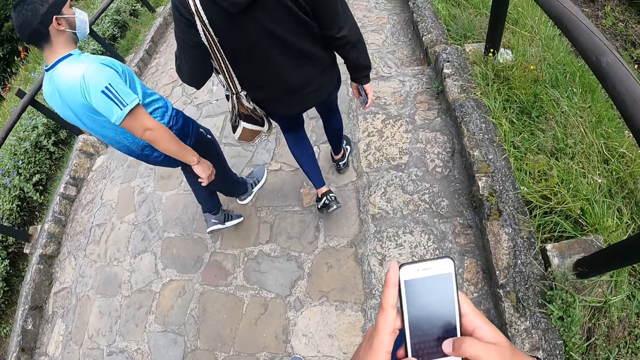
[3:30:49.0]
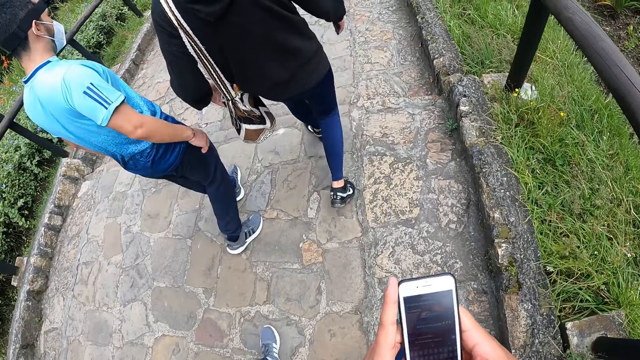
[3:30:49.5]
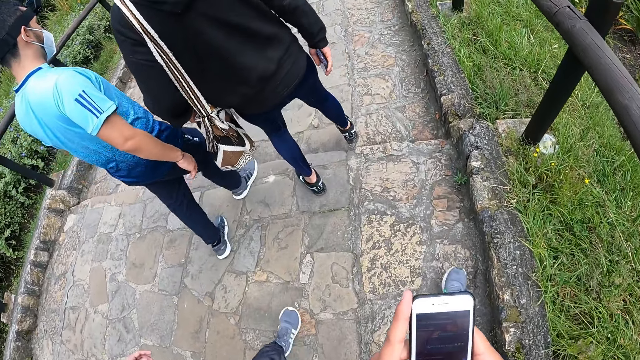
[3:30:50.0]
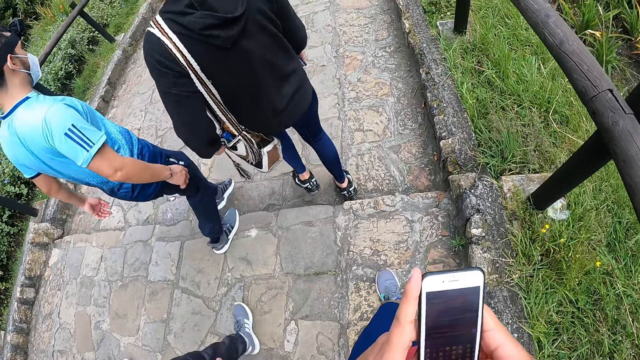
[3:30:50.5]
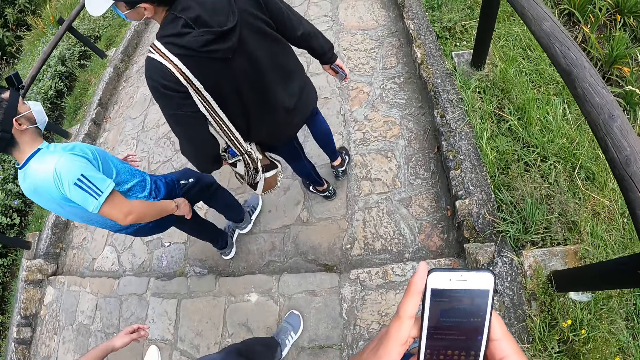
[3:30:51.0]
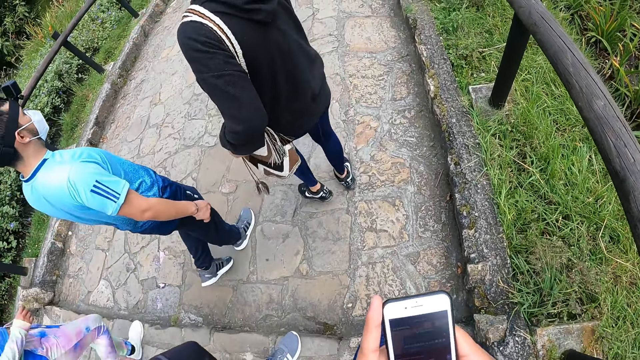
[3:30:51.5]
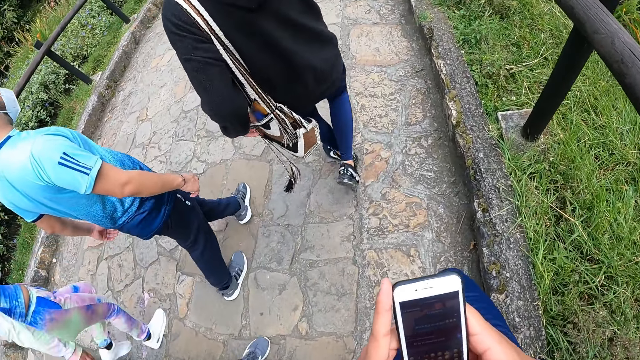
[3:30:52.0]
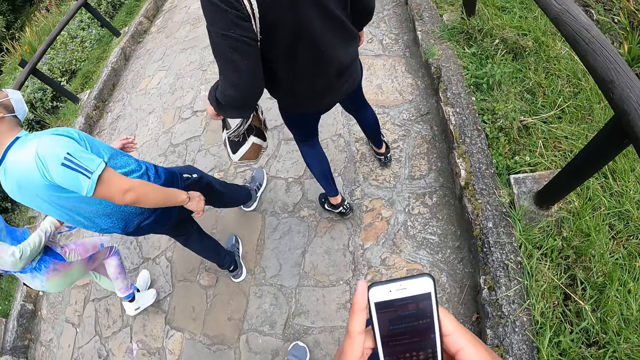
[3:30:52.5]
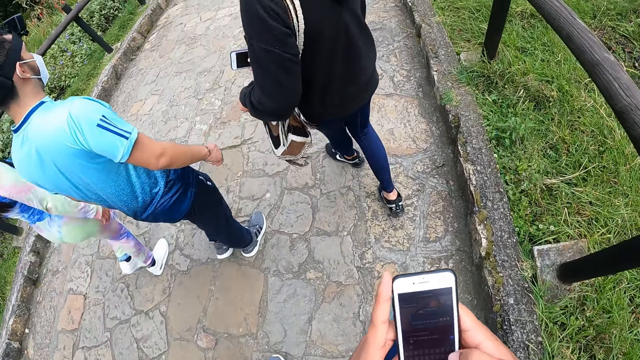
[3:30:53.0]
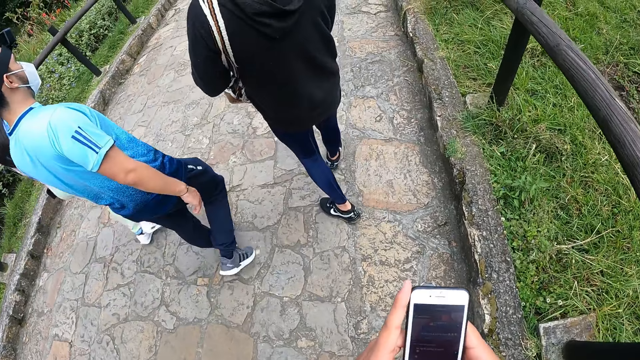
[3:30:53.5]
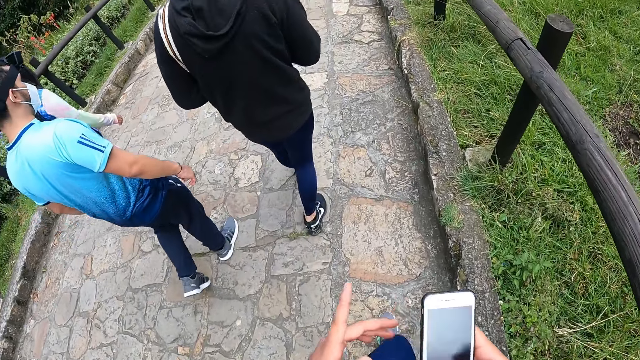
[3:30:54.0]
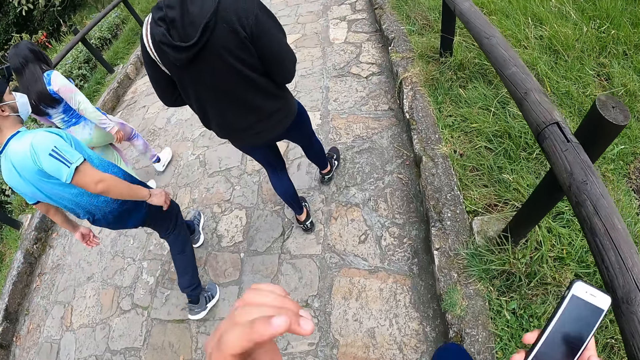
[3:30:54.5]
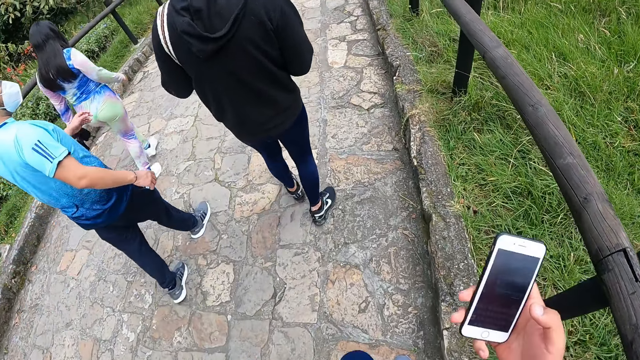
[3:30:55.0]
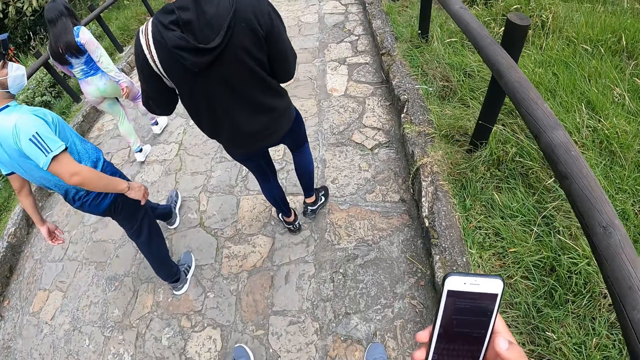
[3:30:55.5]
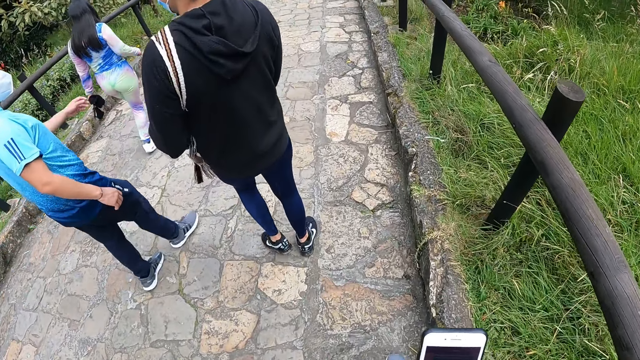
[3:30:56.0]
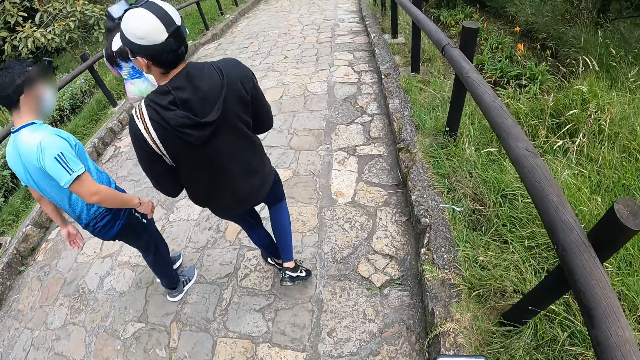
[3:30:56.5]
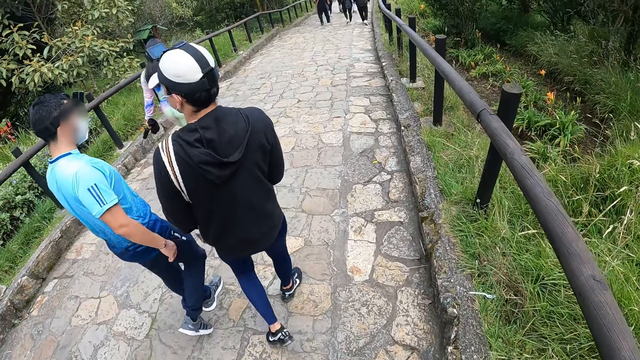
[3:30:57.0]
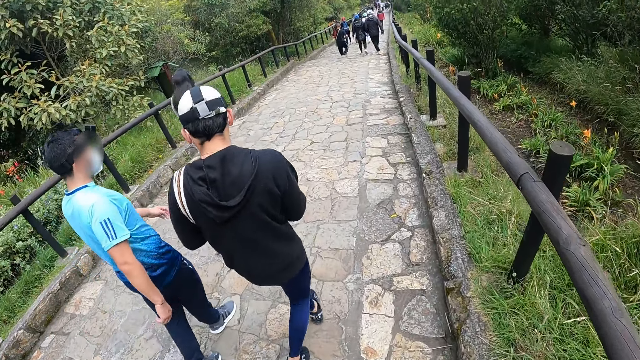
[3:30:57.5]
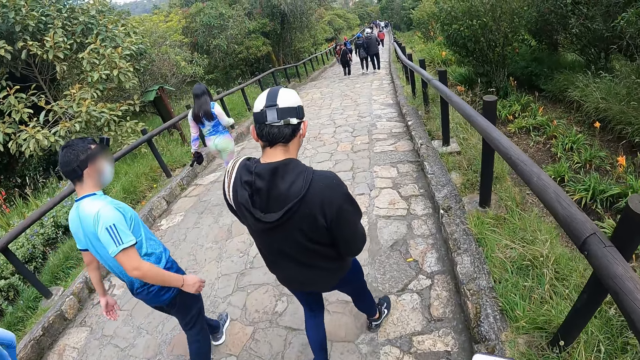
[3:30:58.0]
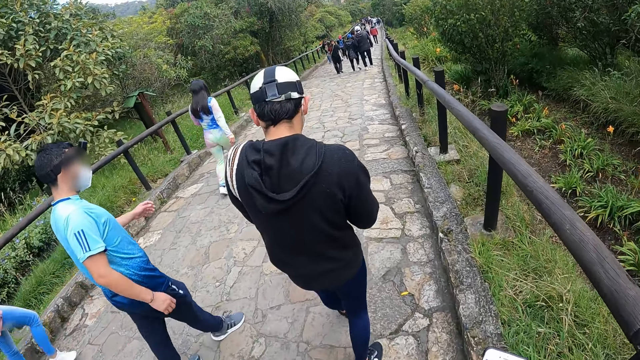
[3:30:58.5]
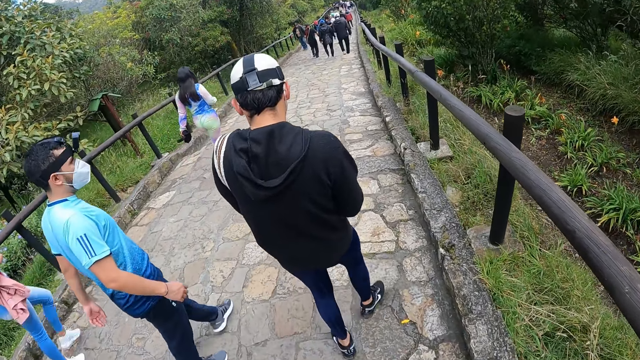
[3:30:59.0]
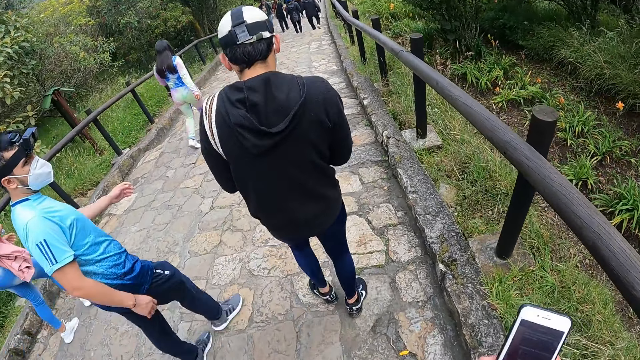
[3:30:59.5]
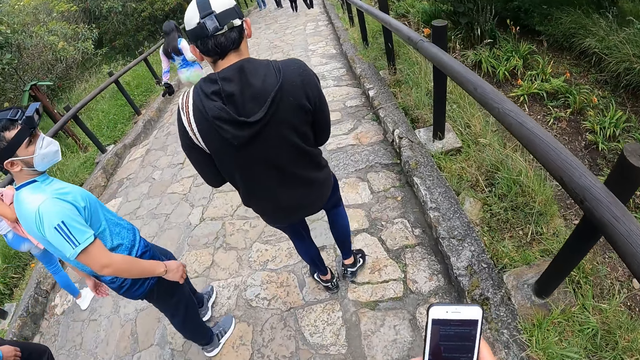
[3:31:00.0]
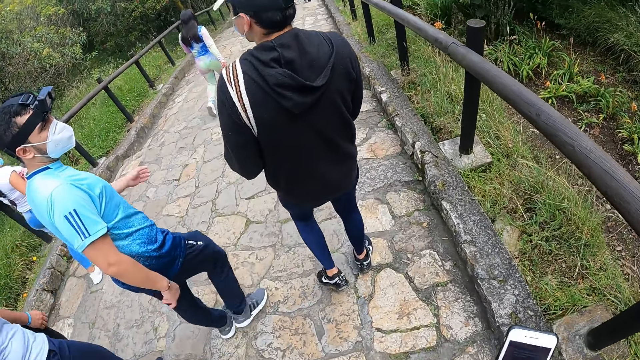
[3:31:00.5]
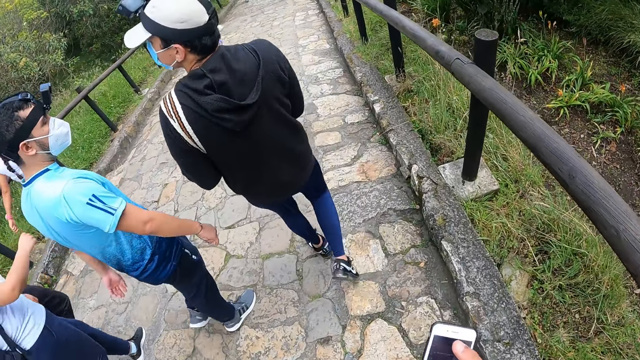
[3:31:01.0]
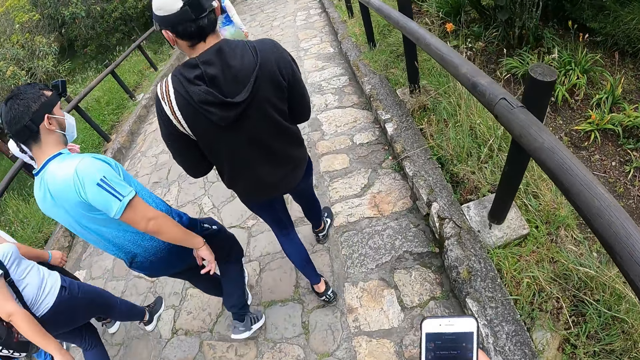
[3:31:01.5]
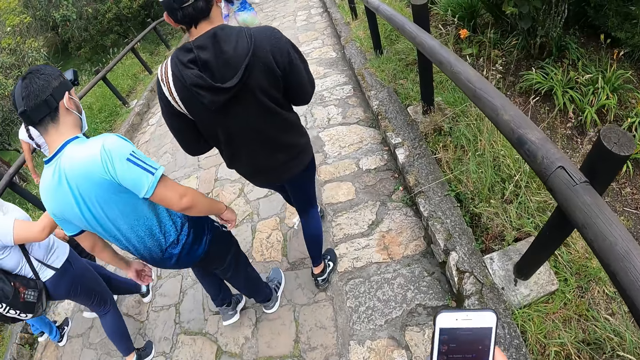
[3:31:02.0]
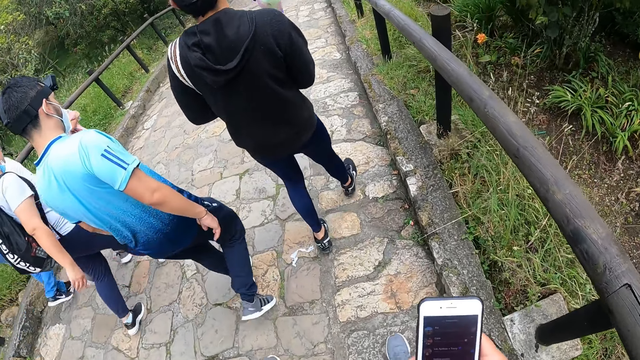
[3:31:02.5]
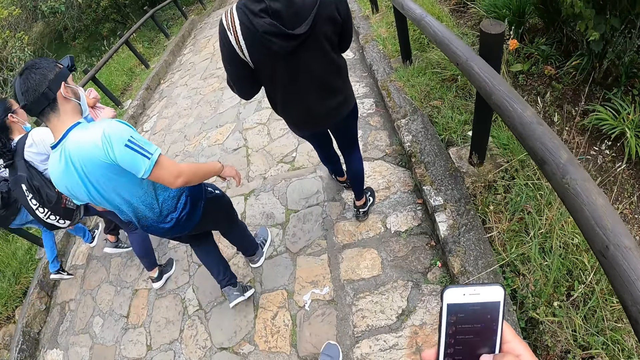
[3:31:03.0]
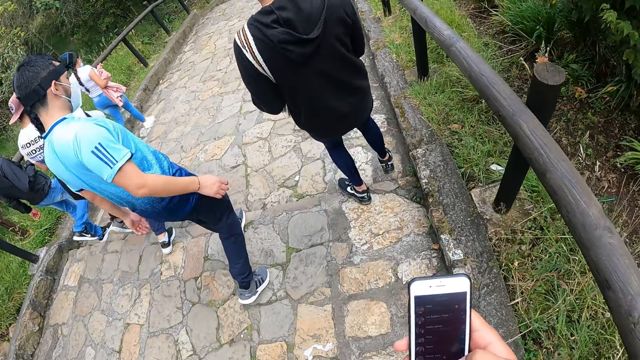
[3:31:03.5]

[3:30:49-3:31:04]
The man lifts the bag on his left shoulder with his left hand. The camera wearer holds the phone with his right hand. He presses the phone in his right hand with his right hand.

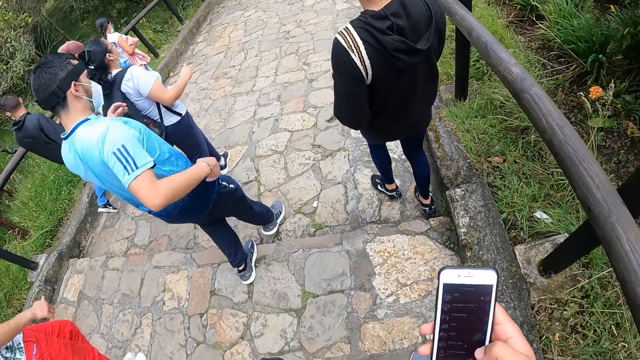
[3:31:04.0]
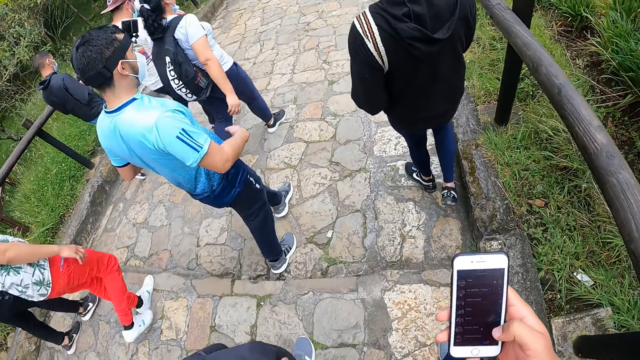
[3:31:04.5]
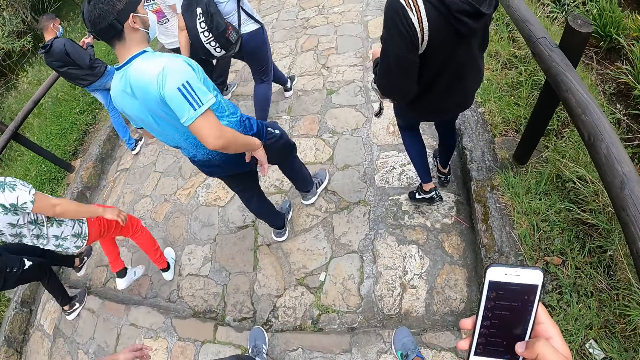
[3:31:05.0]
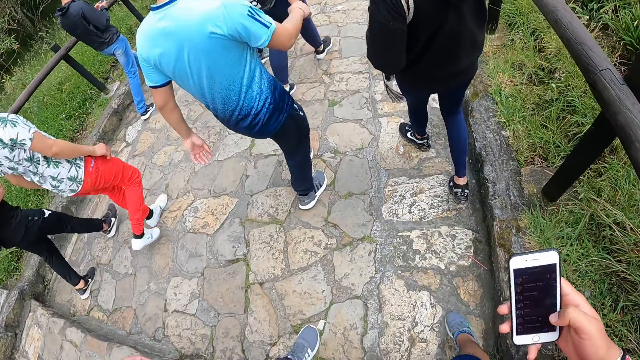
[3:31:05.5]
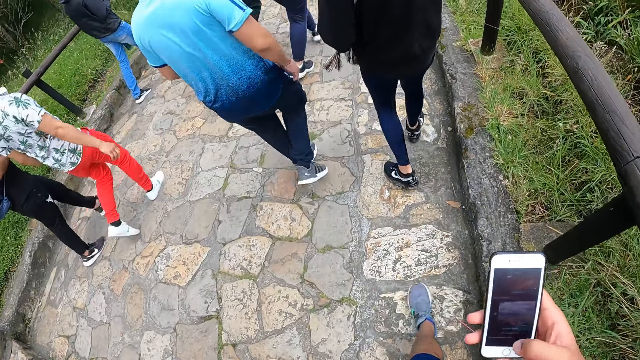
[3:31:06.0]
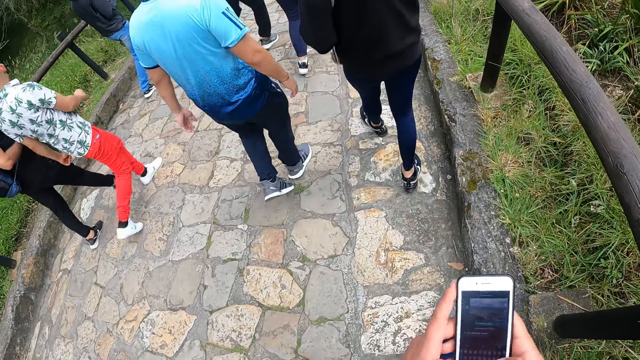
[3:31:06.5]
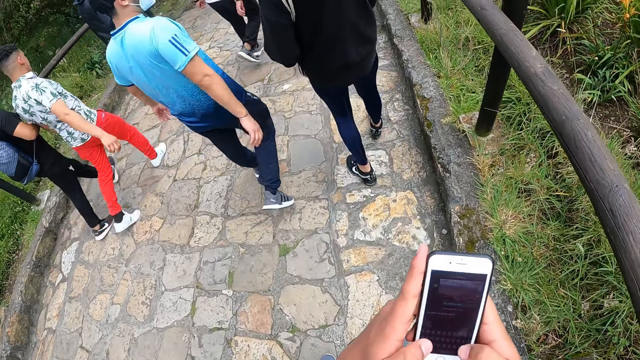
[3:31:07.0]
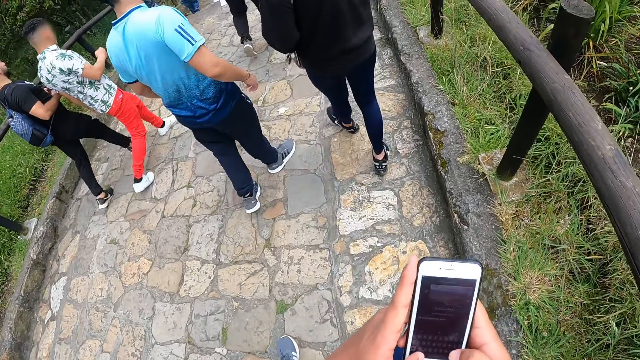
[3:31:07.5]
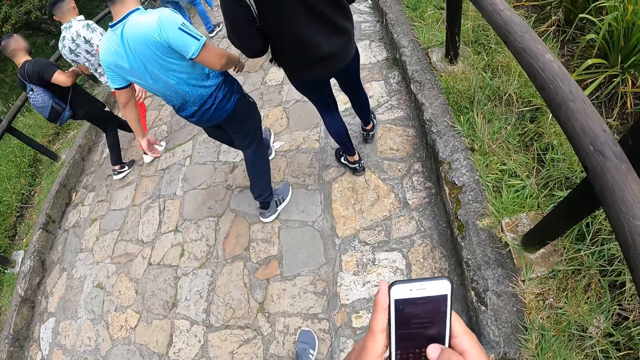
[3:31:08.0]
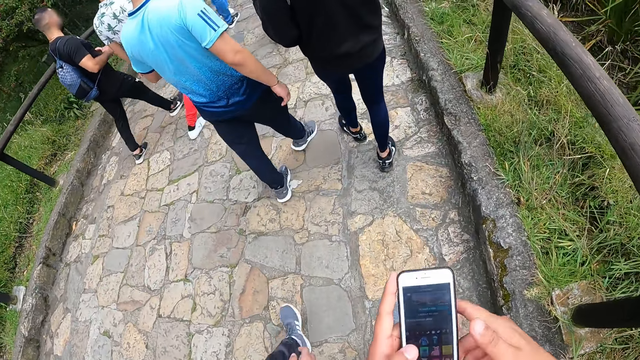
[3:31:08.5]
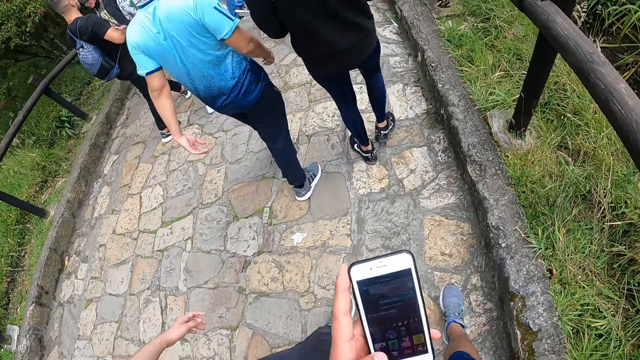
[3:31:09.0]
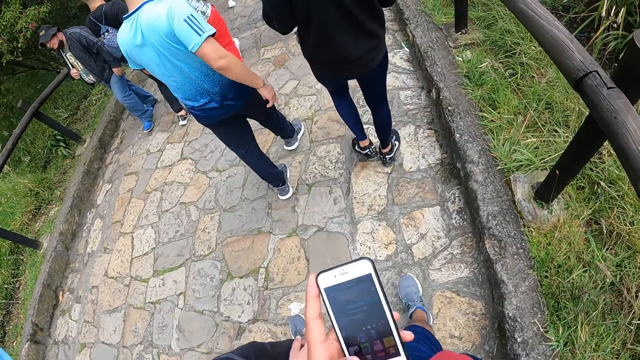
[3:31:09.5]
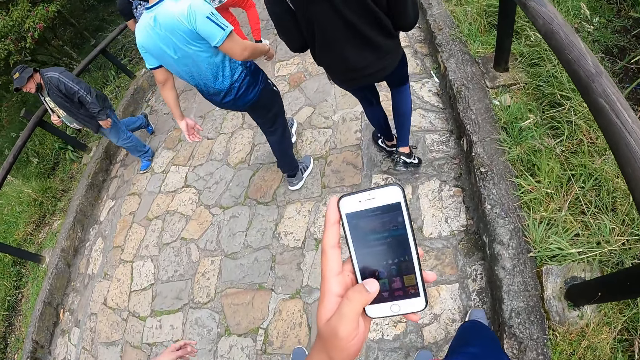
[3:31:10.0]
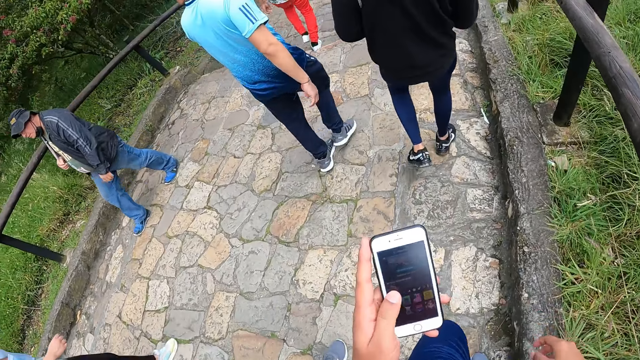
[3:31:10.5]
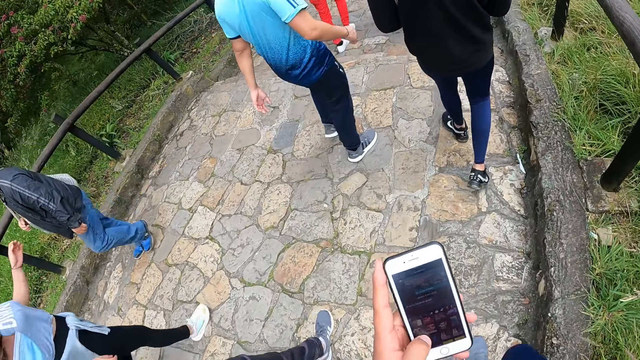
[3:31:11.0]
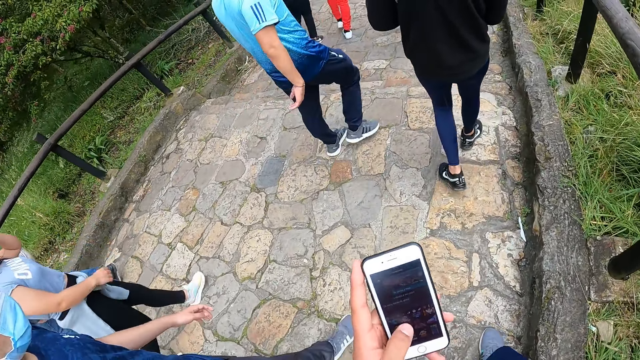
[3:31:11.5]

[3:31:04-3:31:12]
The camera wearer presses the phone with his hands. He removes his right hand from the phone in his left hand.
